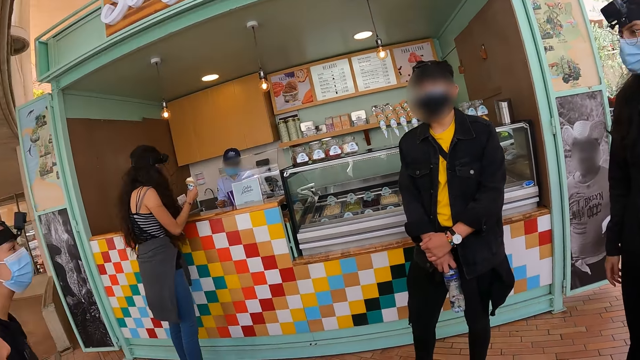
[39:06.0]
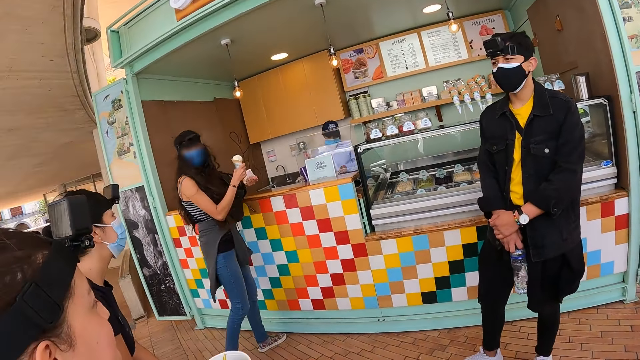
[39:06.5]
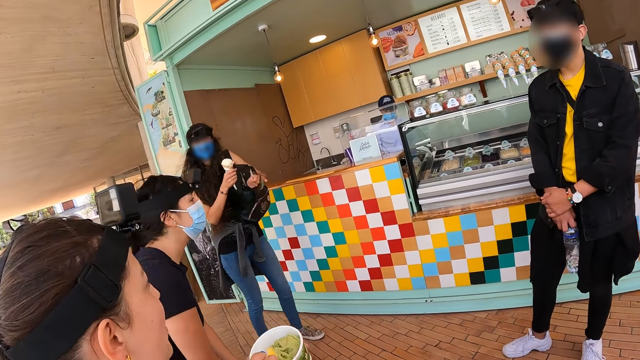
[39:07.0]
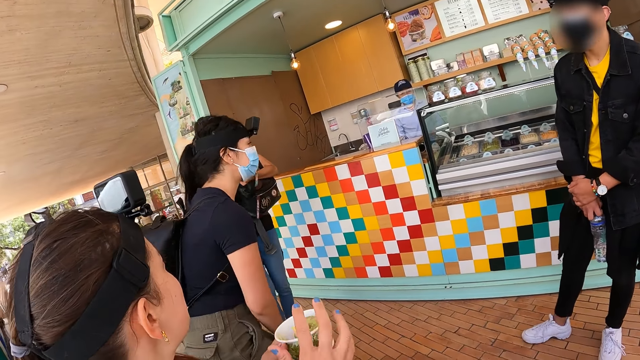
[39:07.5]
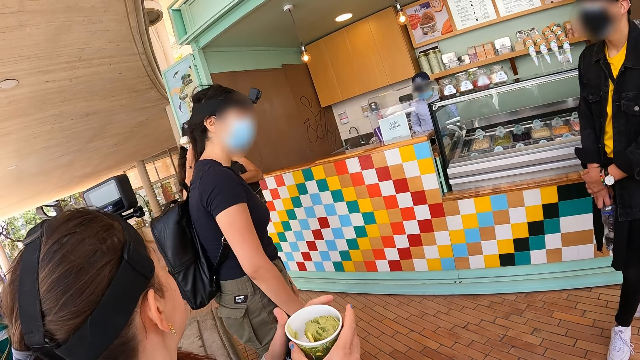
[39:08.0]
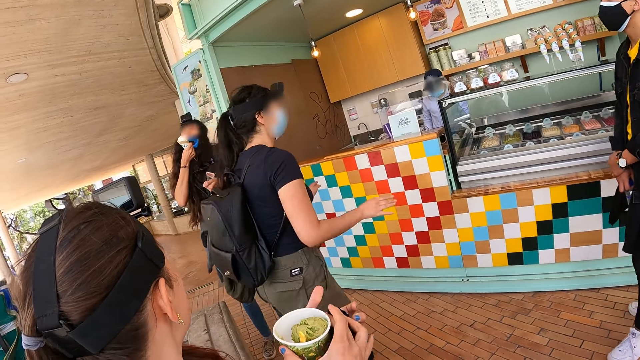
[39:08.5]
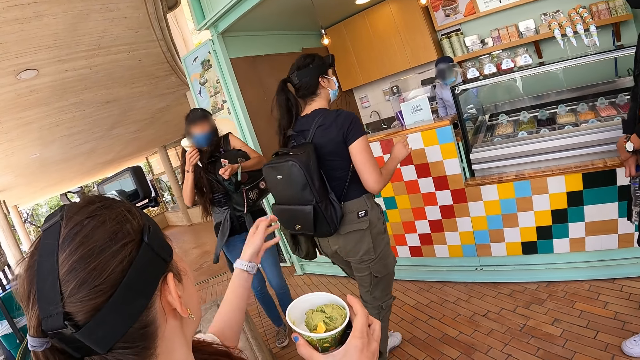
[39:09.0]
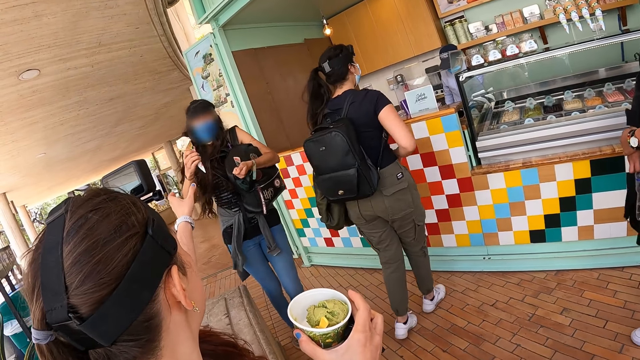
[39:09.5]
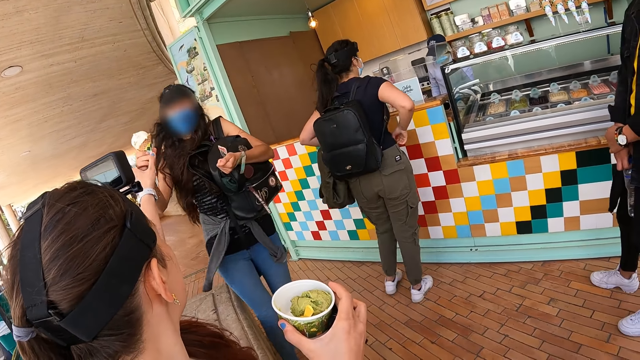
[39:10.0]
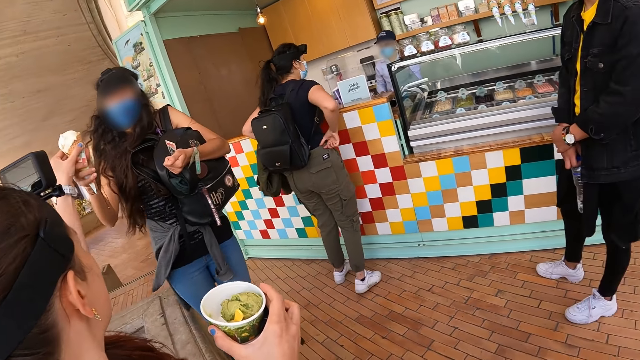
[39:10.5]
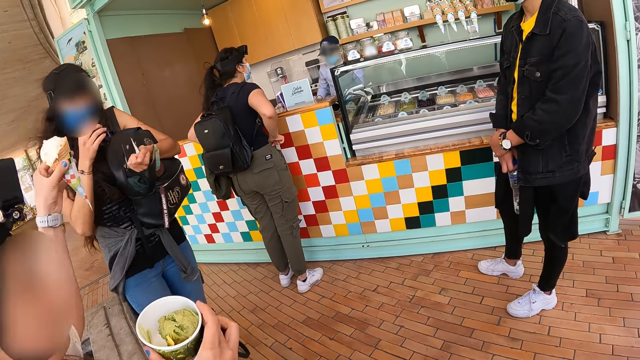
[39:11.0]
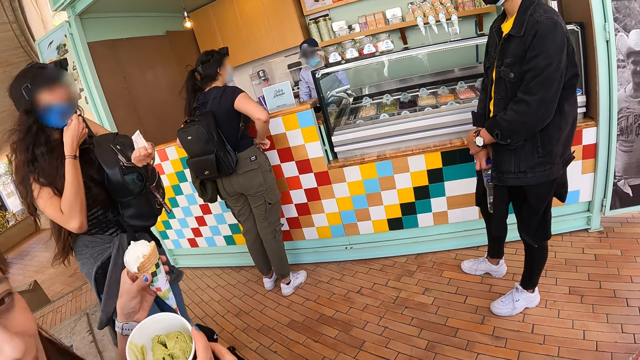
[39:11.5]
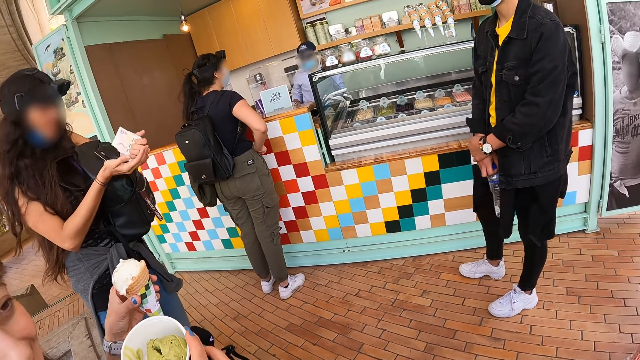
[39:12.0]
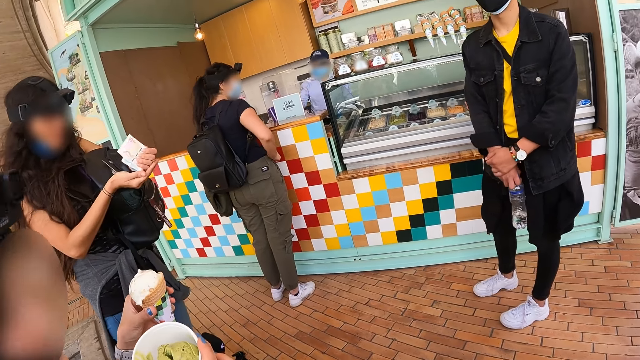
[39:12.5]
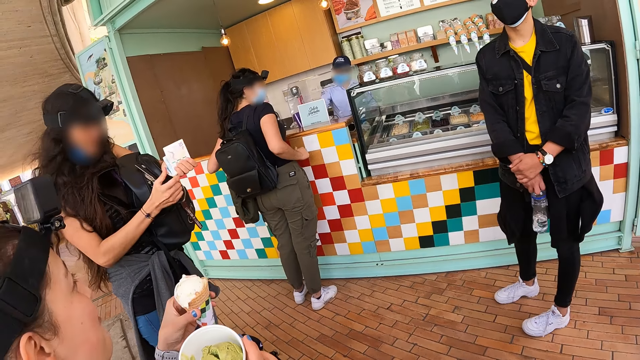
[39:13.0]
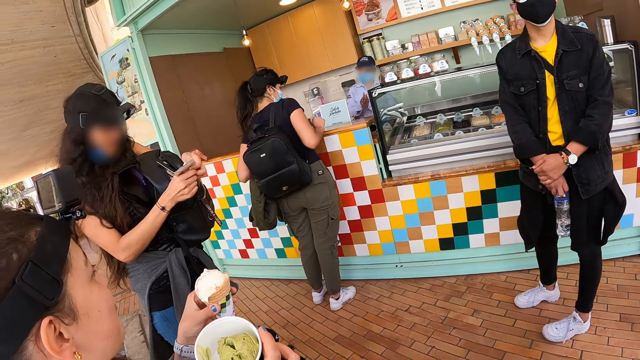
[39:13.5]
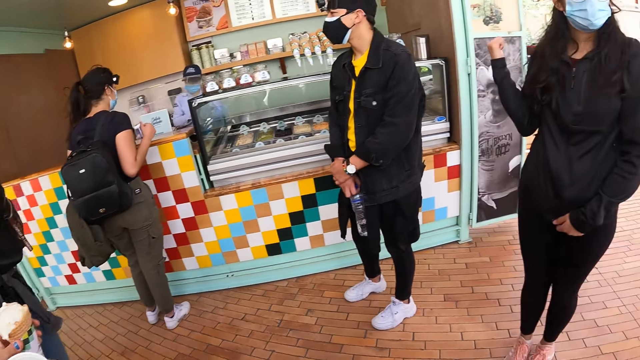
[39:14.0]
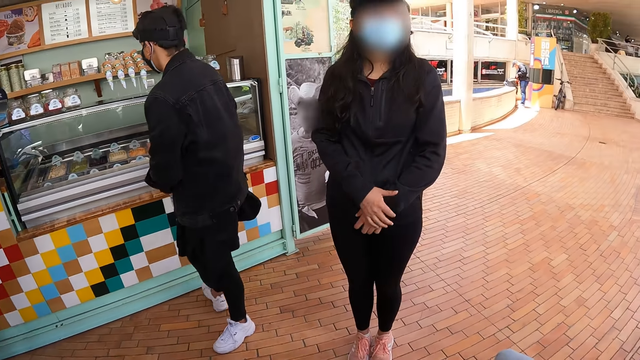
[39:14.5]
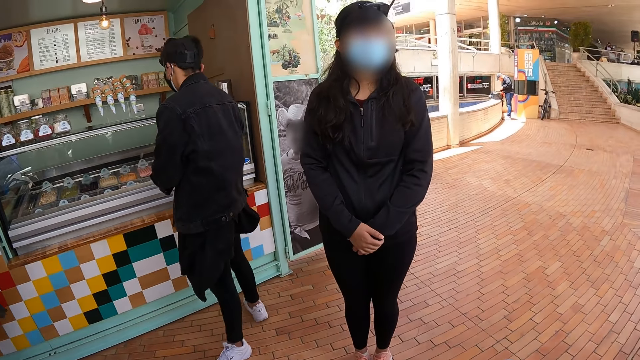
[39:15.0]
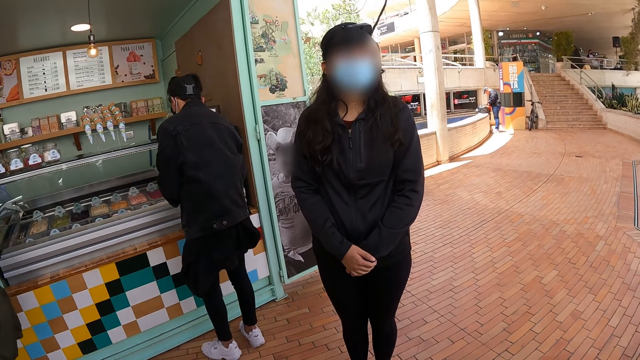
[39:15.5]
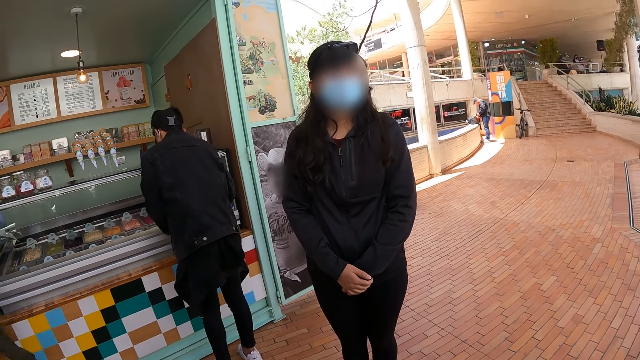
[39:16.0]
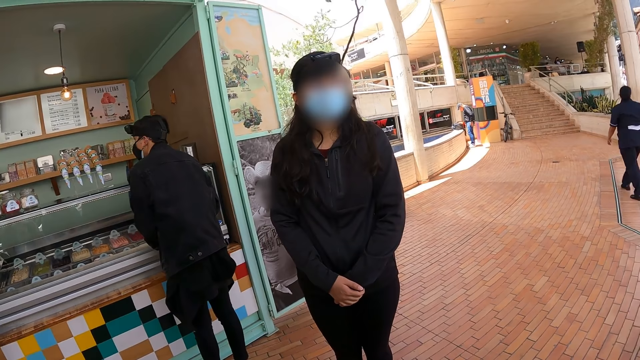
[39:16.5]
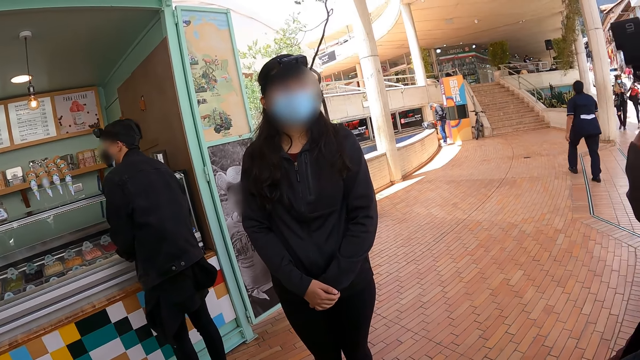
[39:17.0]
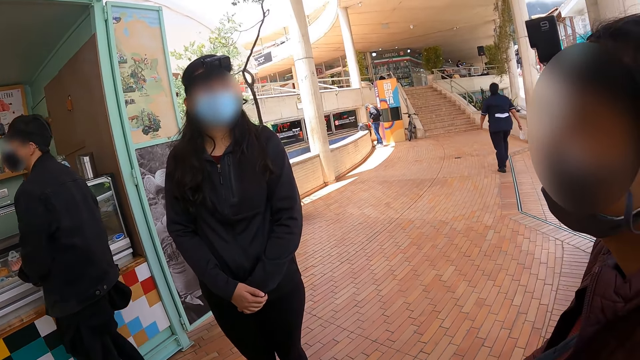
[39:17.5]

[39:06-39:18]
A woman moves toward the shop. Another woman stands up. A woman gives another woman ice cream. A woman takes an ice cone. The woman who gives the ice cream removes a mask and puts the money in her bag. A woman puts hands together. A man moves closer to the display.

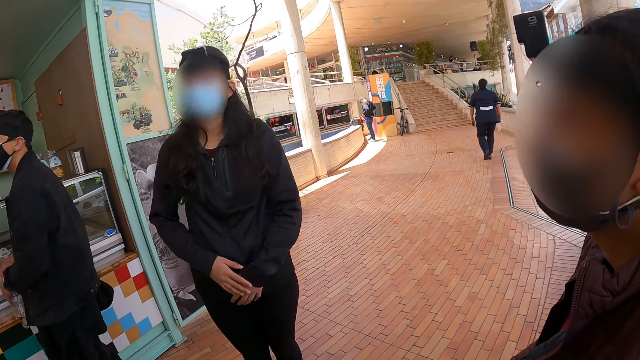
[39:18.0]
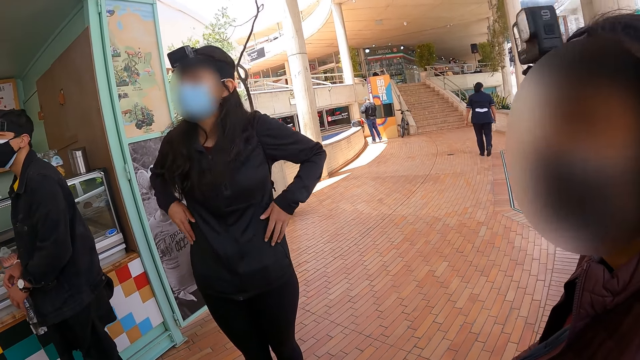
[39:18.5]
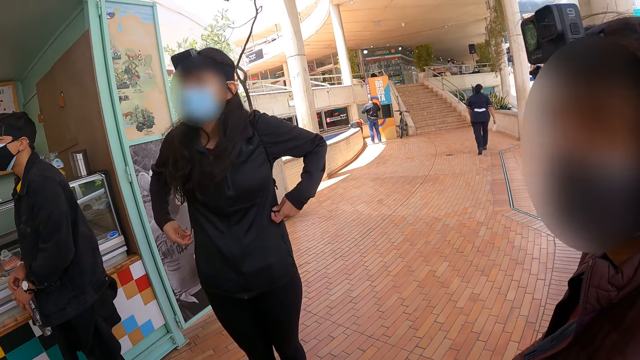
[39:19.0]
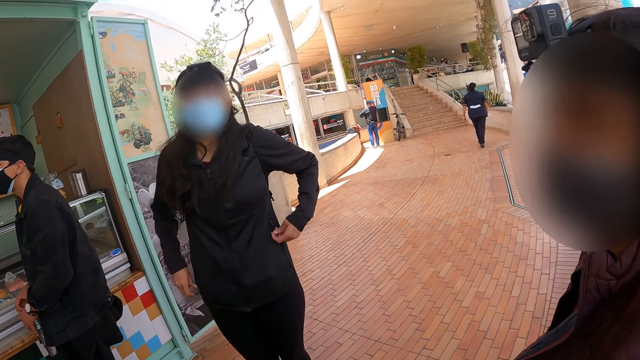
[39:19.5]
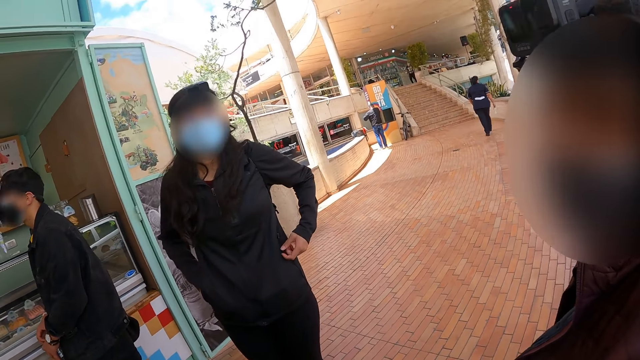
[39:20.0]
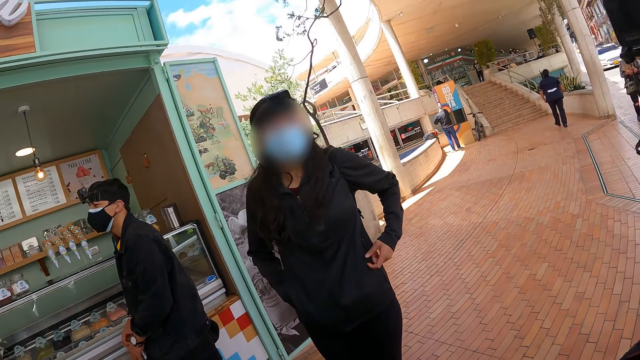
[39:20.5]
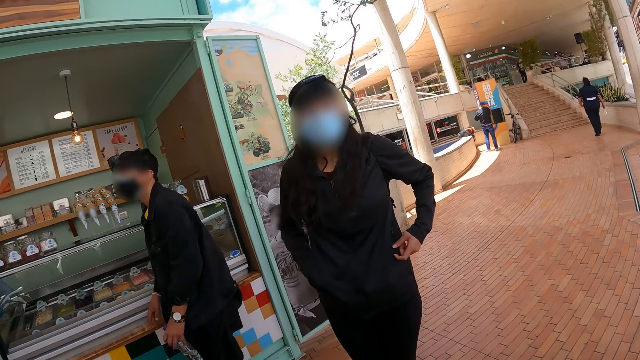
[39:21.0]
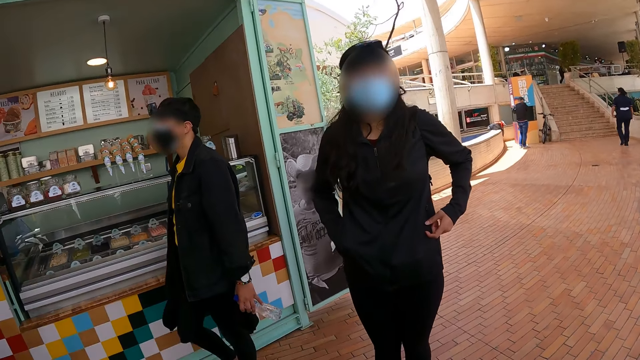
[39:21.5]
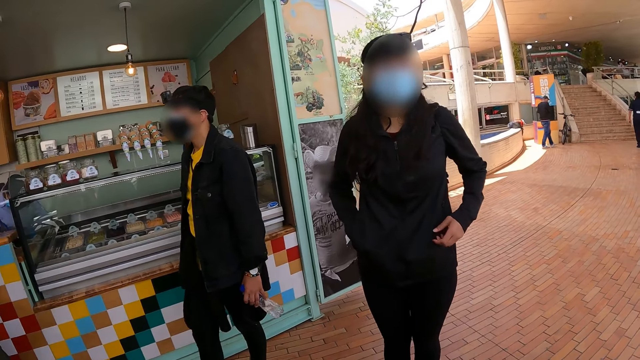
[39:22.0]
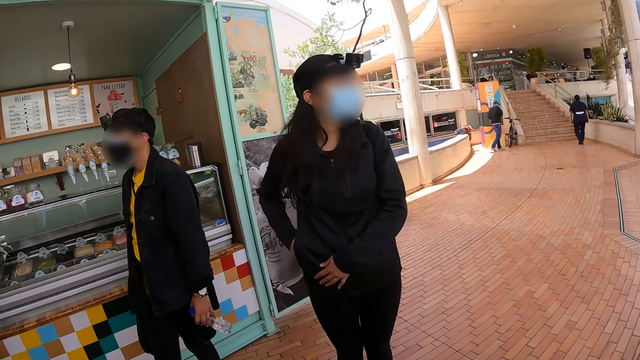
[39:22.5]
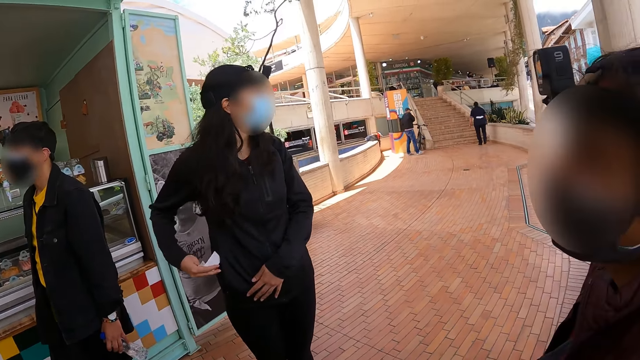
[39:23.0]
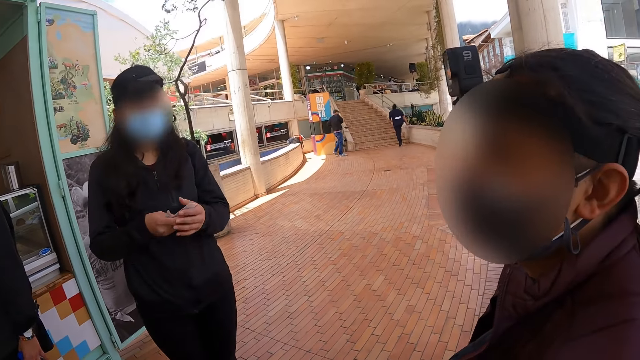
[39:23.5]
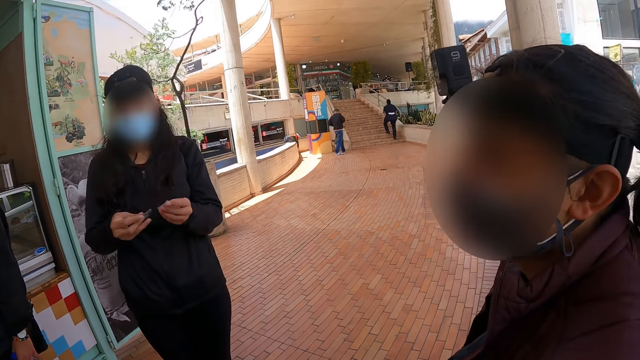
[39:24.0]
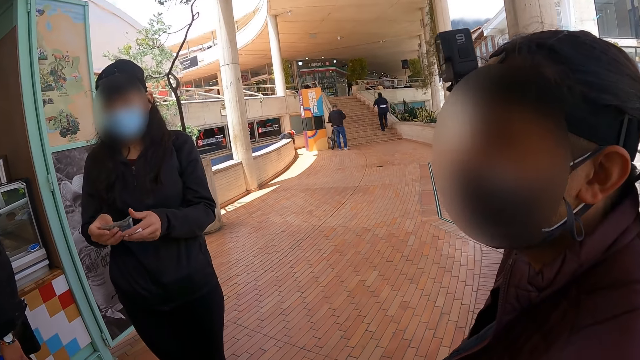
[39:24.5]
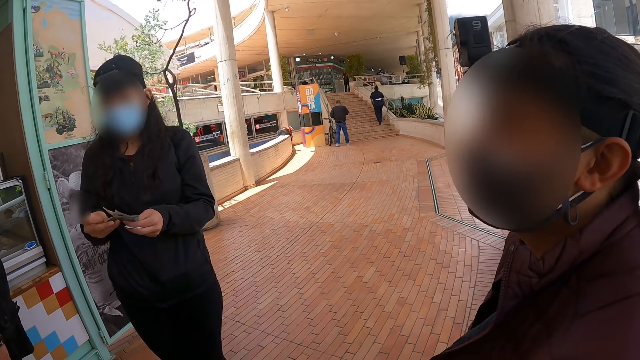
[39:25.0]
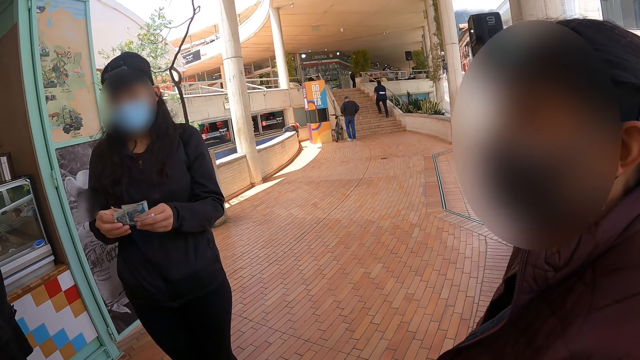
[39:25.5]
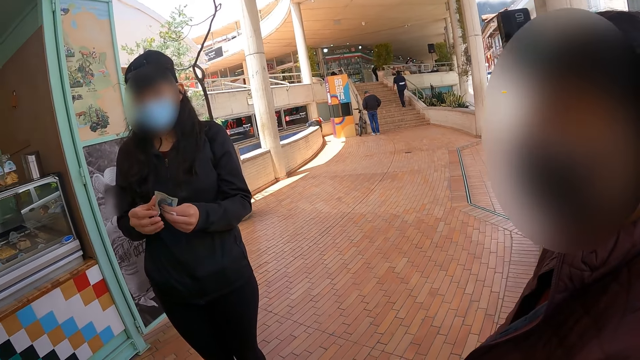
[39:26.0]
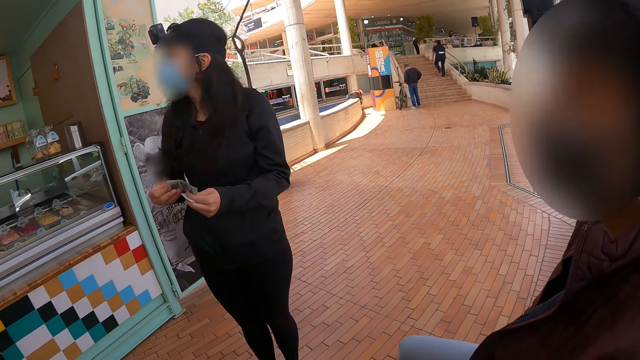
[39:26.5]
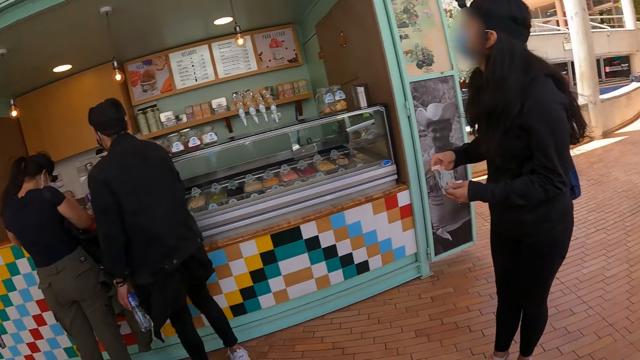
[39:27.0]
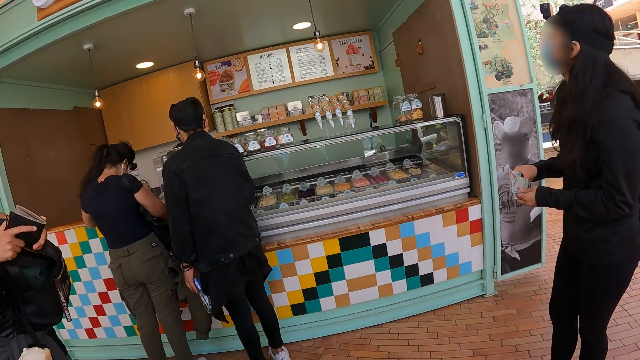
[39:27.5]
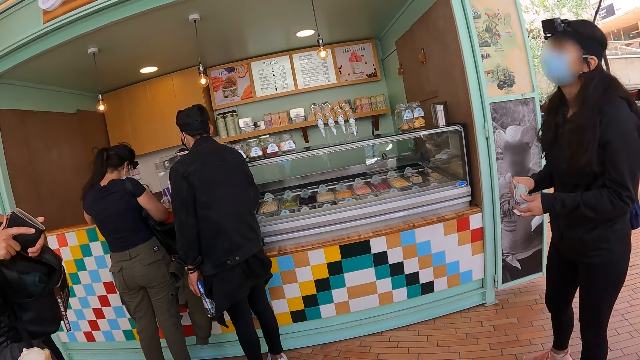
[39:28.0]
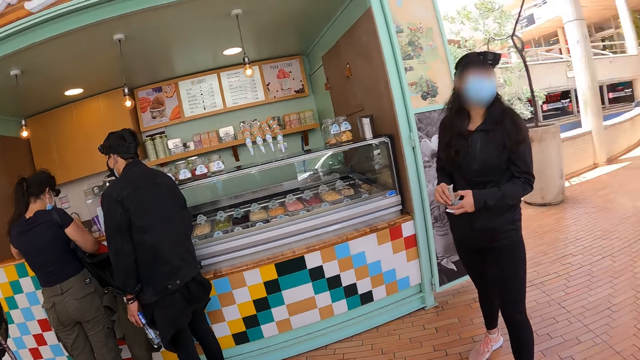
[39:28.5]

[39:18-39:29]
A woman unzips a zip. The woman puts a hand in her pocket and removes money from her pocket. The woman sorts the money. Another woman interacts with a man.
